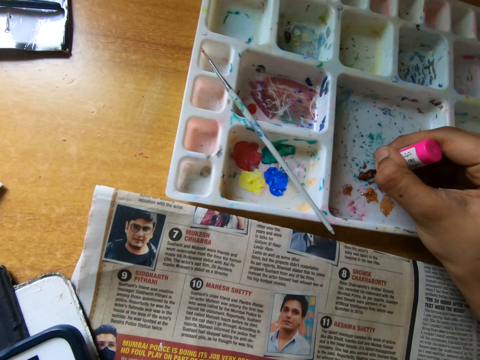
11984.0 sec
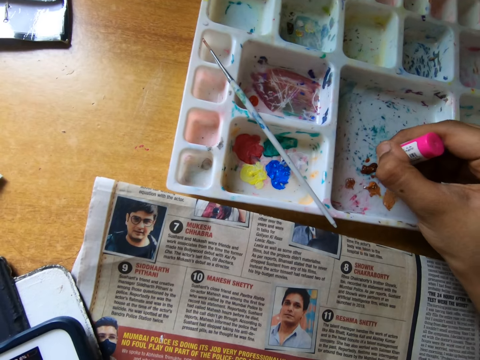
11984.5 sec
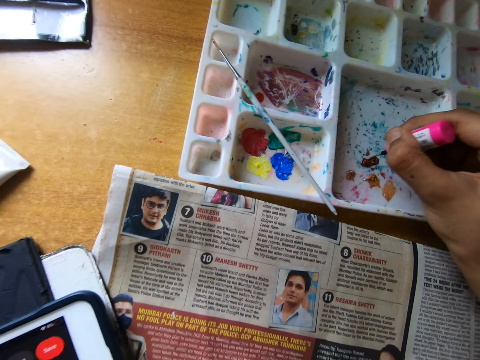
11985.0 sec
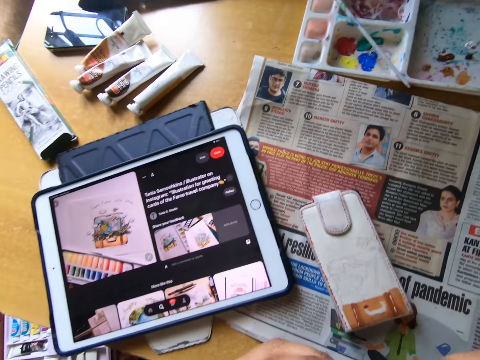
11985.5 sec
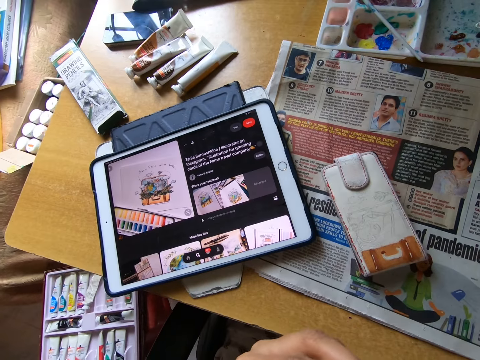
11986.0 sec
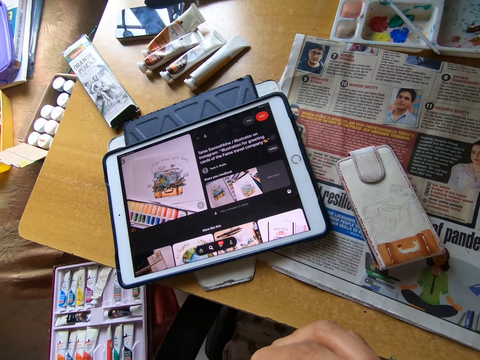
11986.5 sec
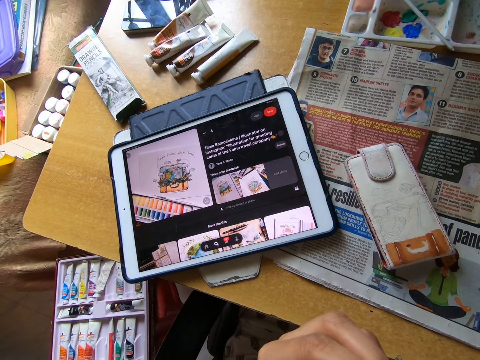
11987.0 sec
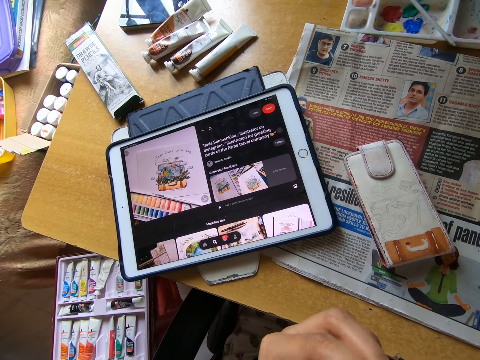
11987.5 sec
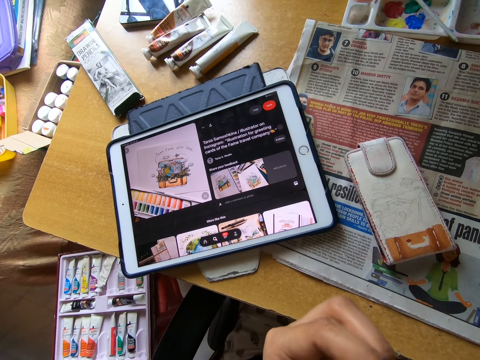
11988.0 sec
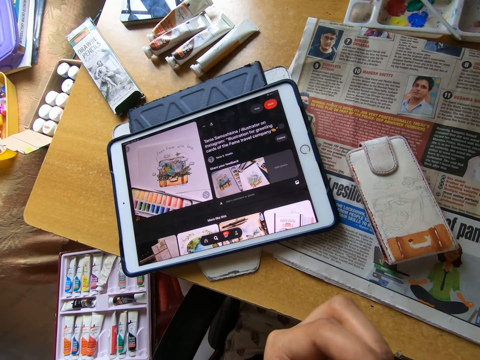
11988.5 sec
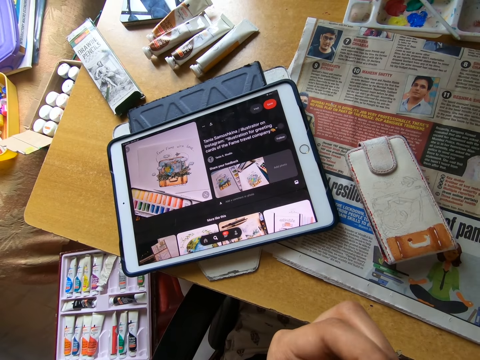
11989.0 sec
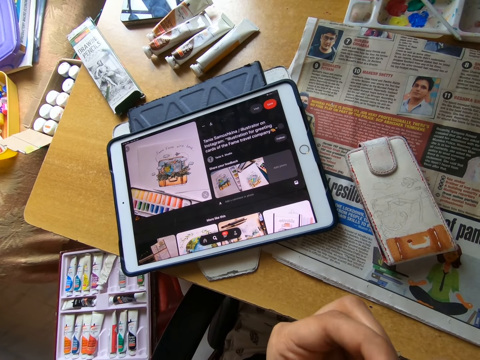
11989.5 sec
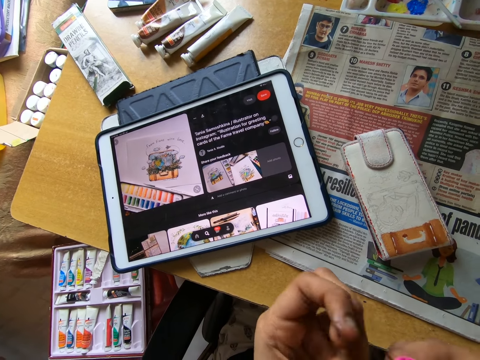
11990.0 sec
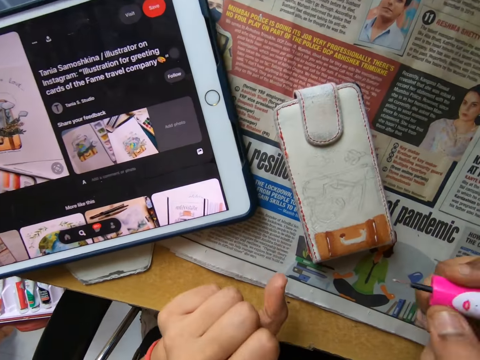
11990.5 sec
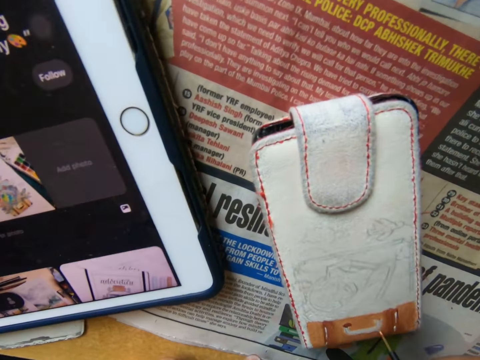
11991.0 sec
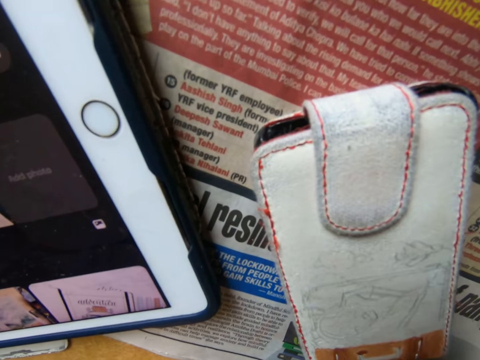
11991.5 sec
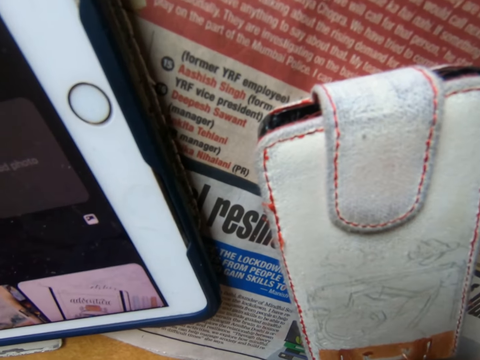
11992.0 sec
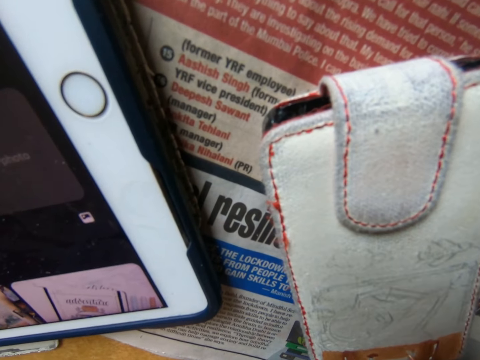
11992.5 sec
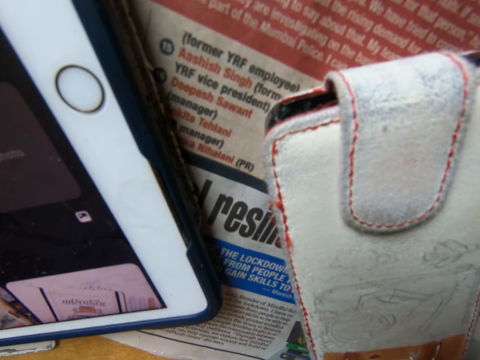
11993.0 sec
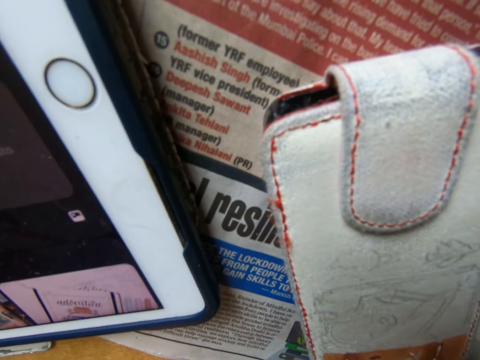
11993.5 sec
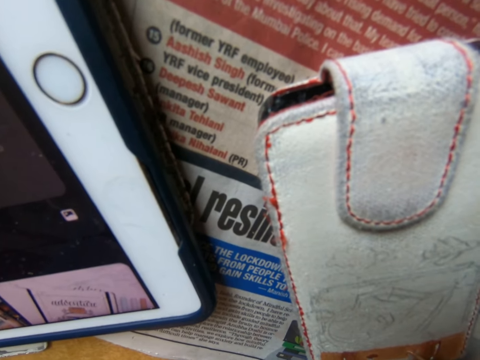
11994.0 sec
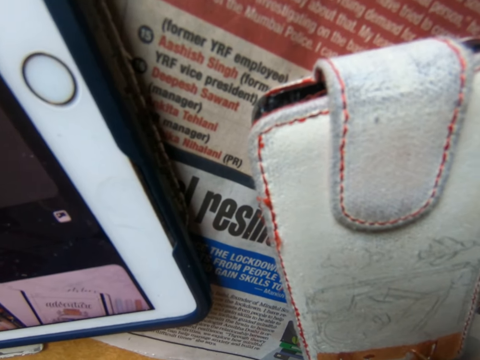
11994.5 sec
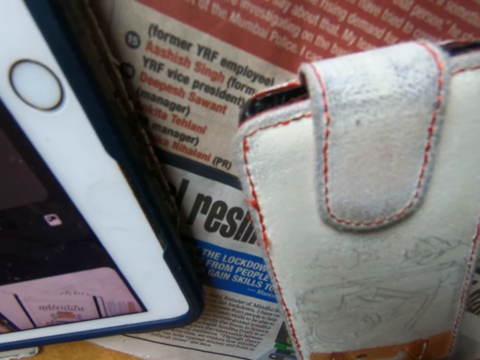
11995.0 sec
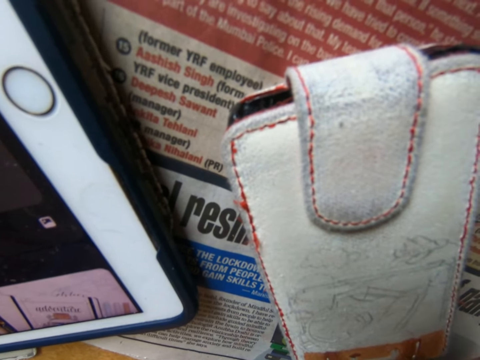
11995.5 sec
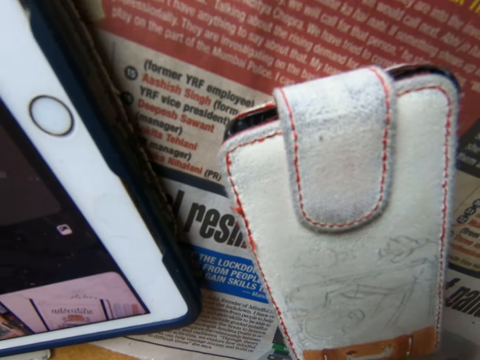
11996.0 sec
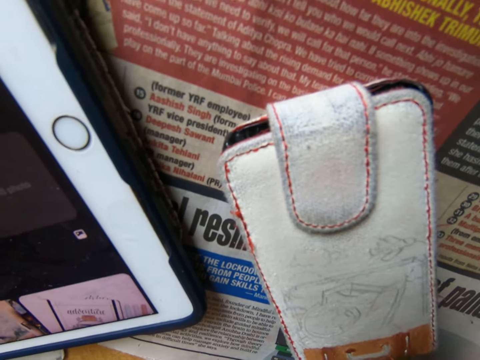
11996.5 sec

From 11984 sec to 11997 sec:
The camera wearer dips the brush into the paint on the painting palette on the table. She holds the nail polish brush or painting brush. She wipes the painting brush with her left hand. She leans on the table. She paints the wallet on the table with the painting brush.

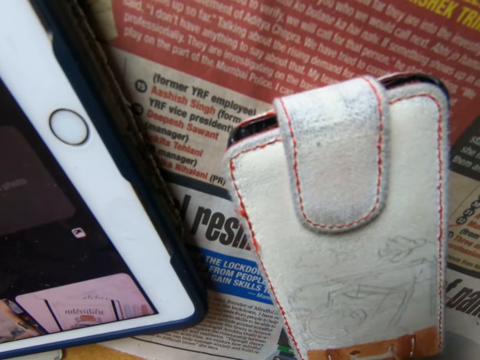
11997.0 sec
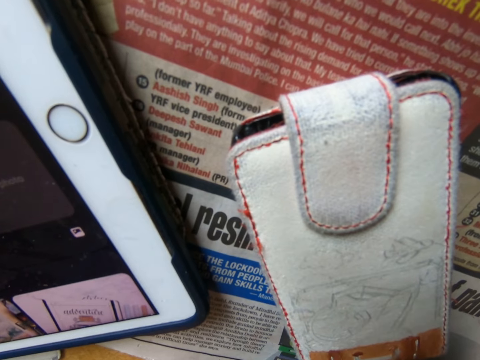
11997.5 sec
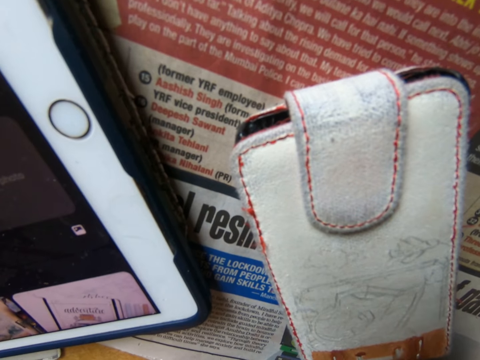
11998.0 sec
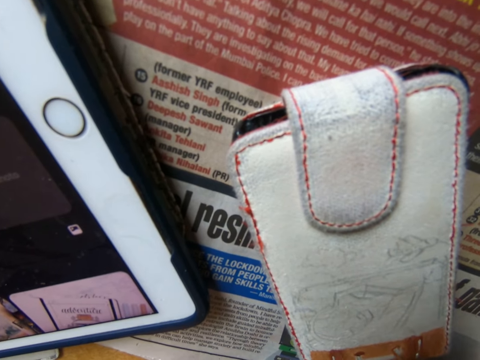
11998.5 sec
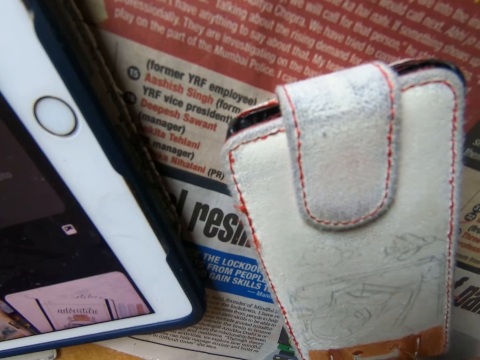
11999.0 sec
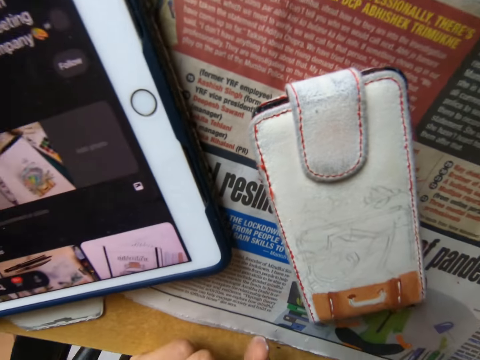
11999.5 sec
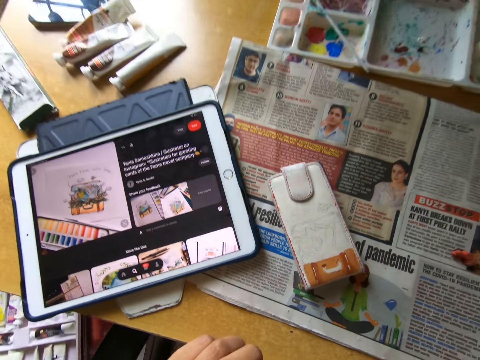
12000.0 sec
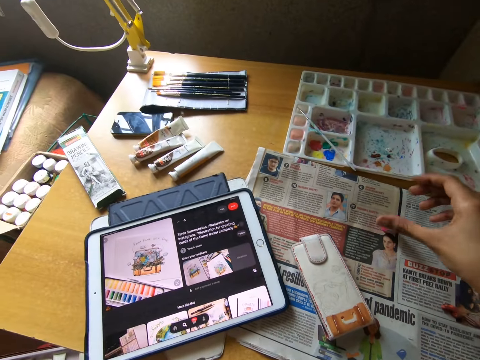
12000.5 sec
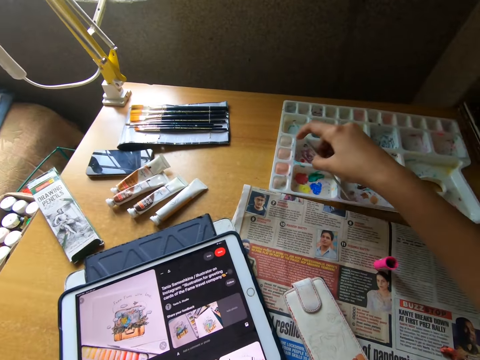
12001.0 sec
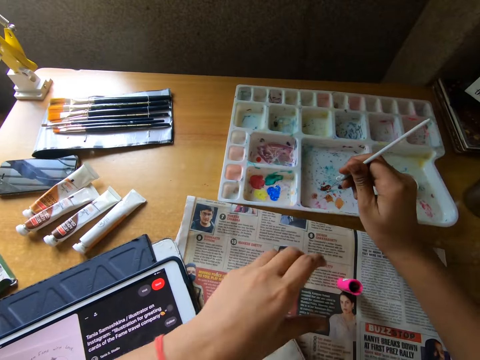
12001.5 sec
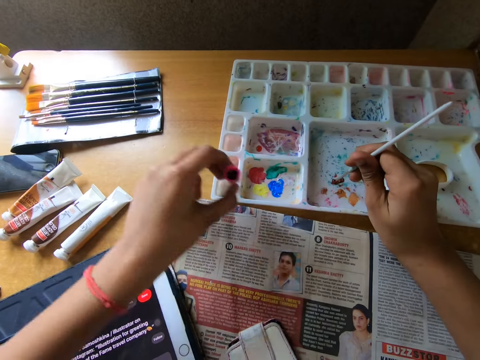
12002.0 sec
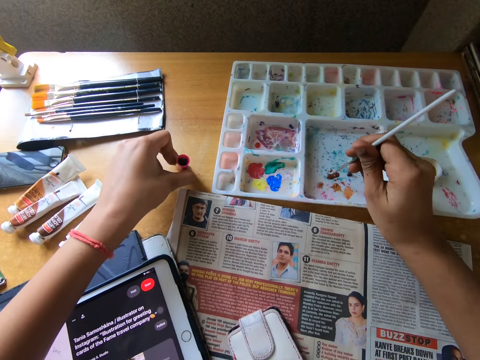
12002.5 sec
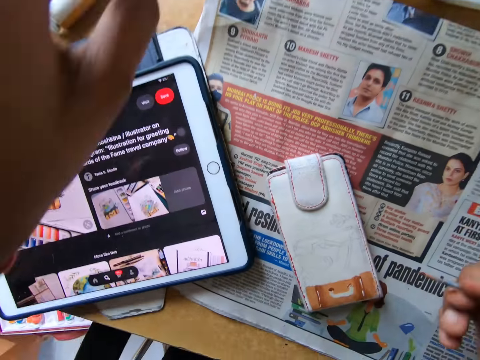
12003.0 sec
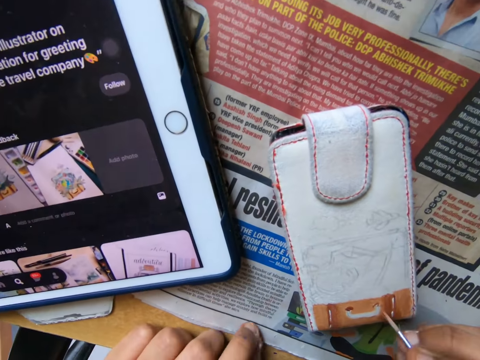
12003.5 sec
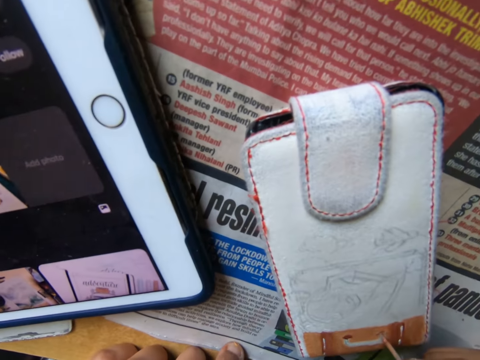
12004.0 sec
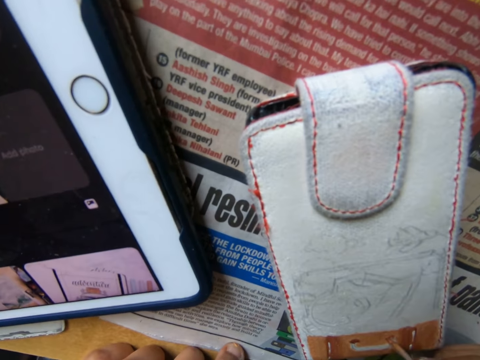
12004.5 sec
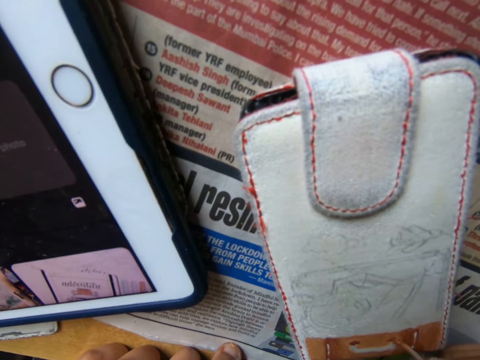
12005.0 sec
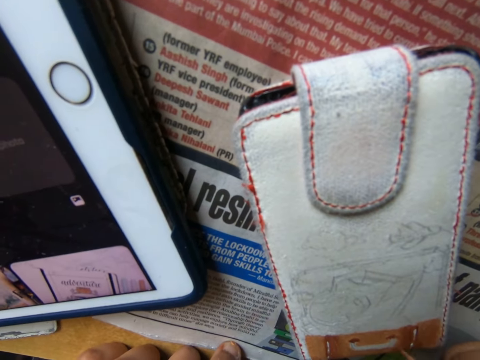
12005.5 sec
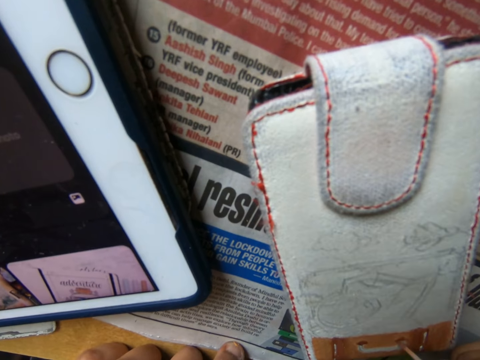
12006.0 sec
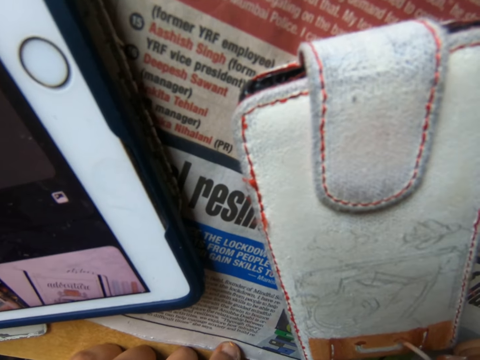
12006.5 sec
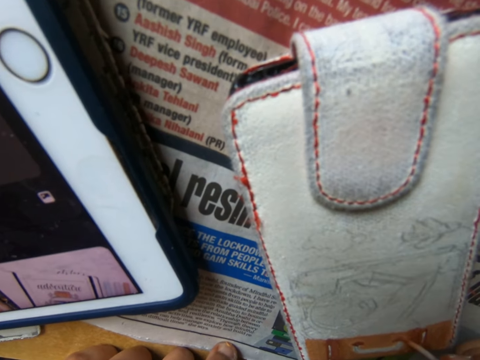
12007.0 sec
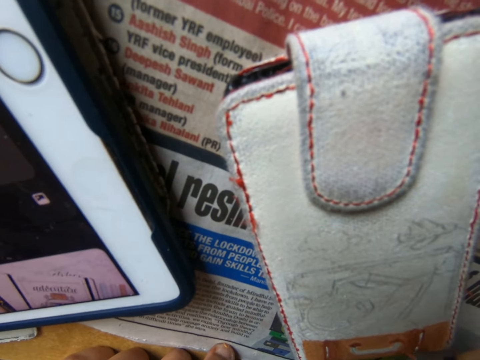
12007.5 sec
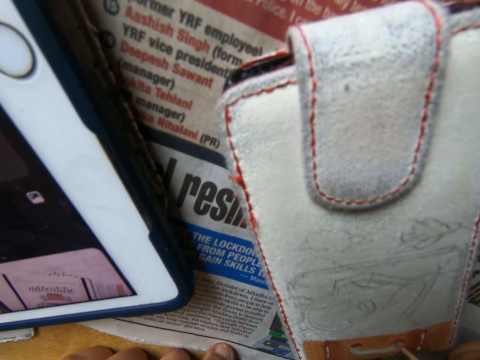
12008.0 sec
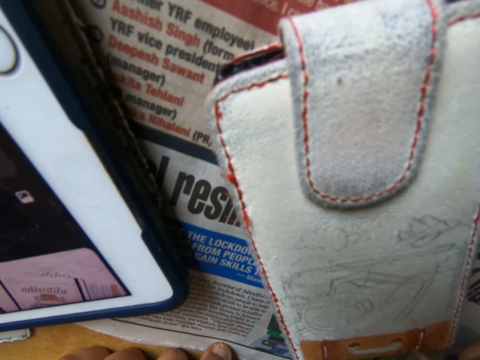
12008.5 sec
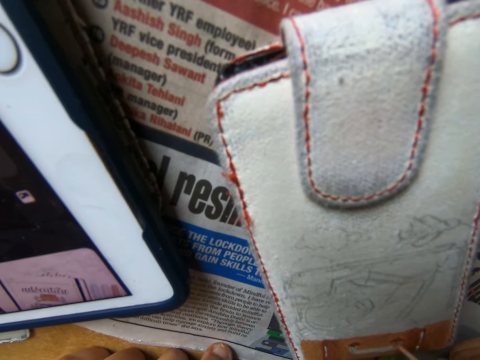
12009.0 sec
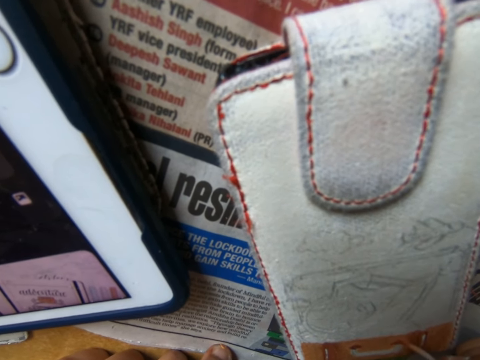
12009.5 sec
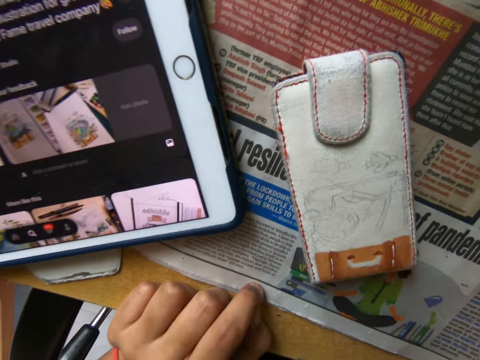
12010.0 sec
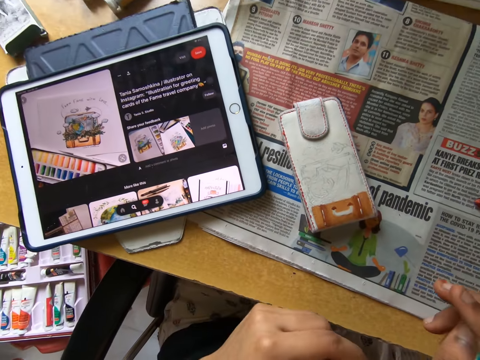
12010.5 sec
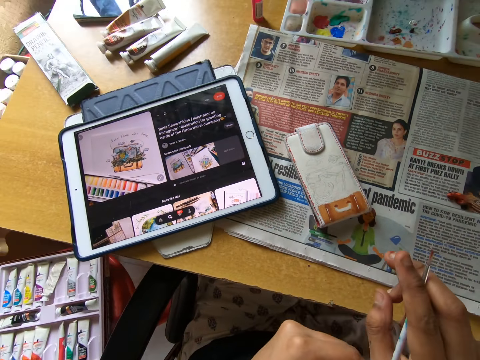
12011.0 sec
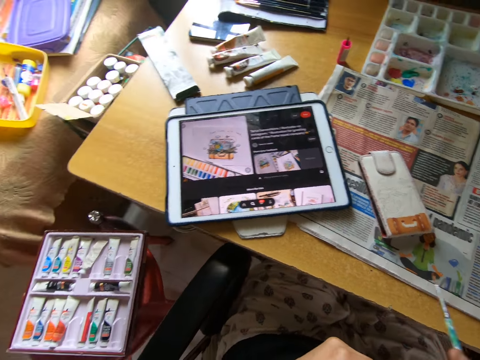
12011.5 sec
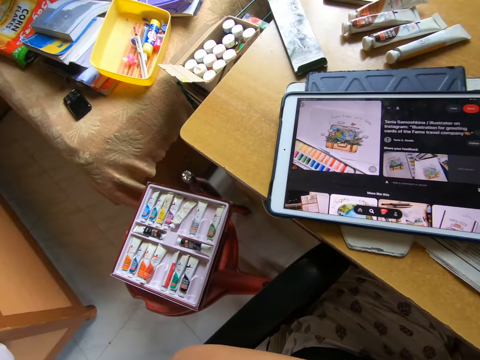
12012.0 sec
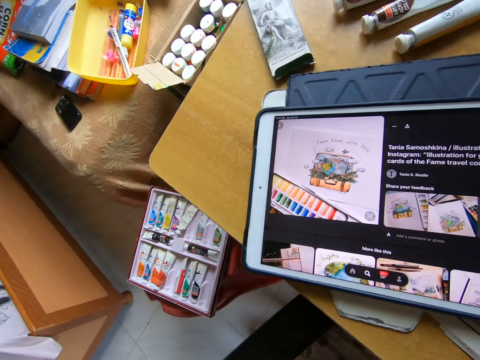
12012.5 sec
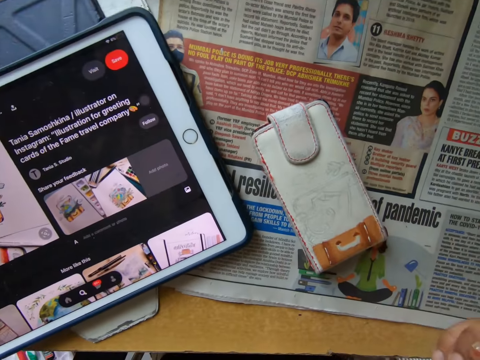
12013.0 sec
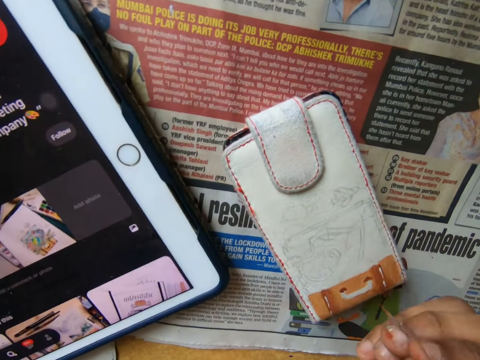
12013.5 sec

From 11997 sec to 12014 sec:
The camera wearer looks around. She places the painting brush or nail polish brush on the table. She picks up the painting brush from the painting palette on the table. She picks up the painting brush from the table with her left hand. She dips the brush into the paint on the painting palette on the table. She places the painting brush in her left hand on the table. She looks around. She paints the wallet on the table with the painting brush. She looks around. She holds the paintbrush. She adjusts the painting brush in her hand. She looks at the iPad. She looks at something.
